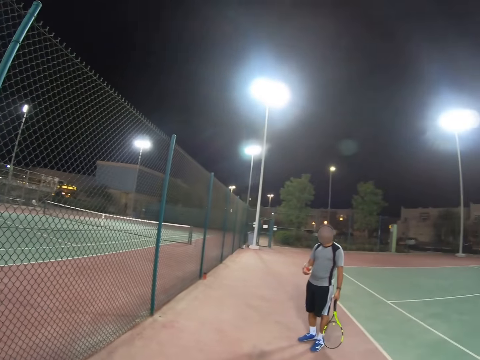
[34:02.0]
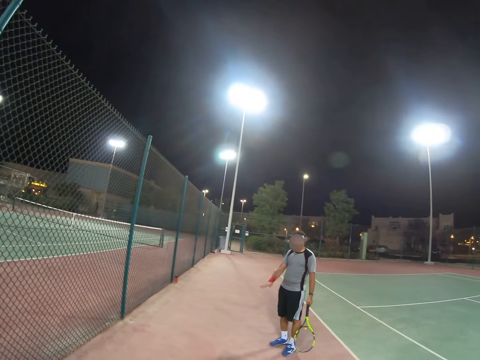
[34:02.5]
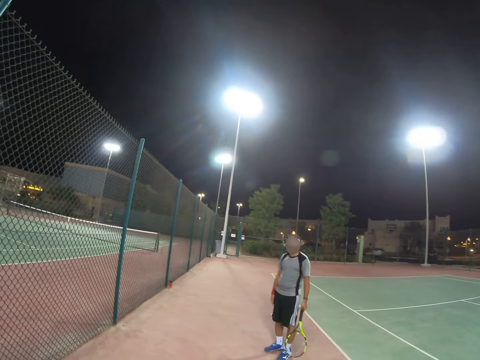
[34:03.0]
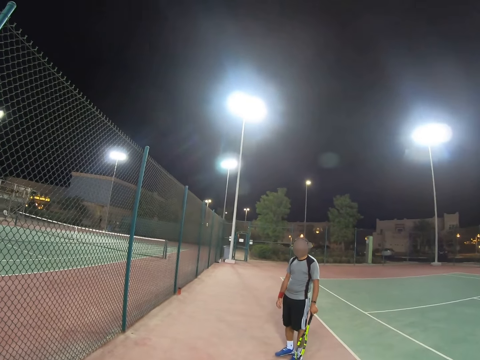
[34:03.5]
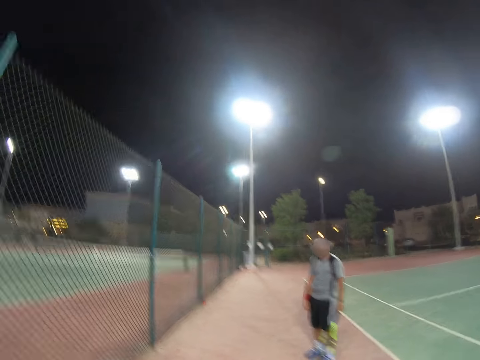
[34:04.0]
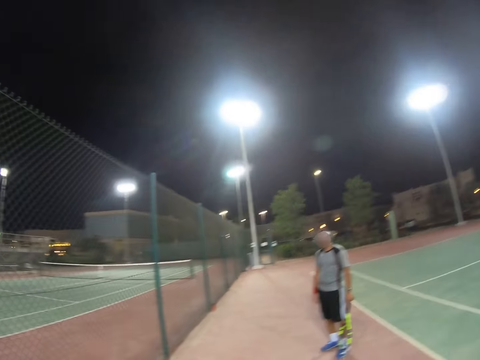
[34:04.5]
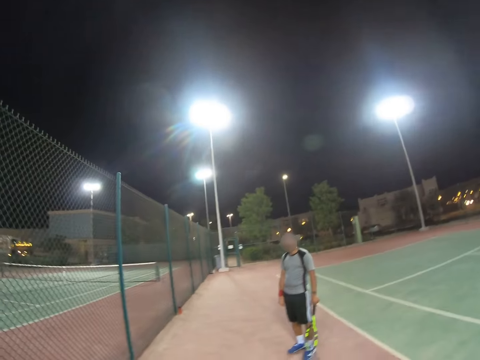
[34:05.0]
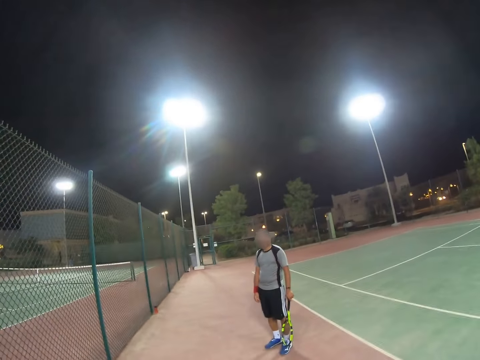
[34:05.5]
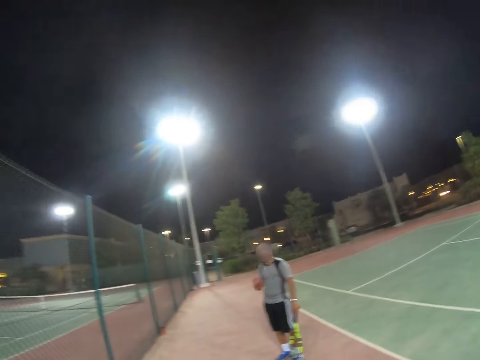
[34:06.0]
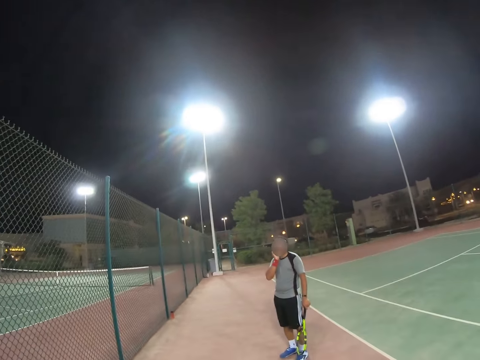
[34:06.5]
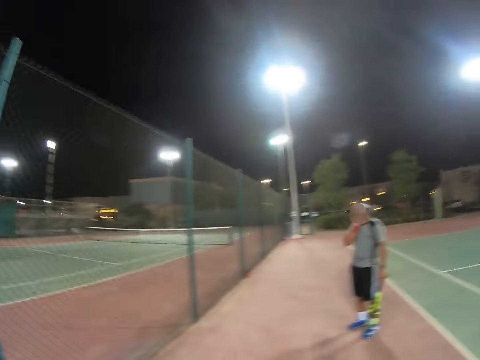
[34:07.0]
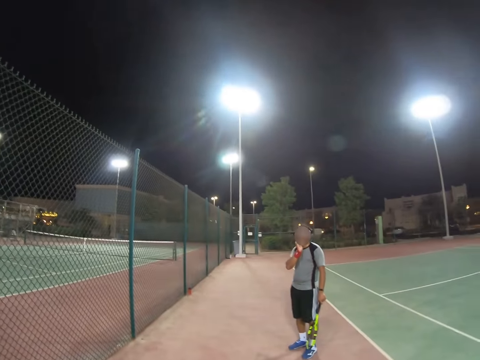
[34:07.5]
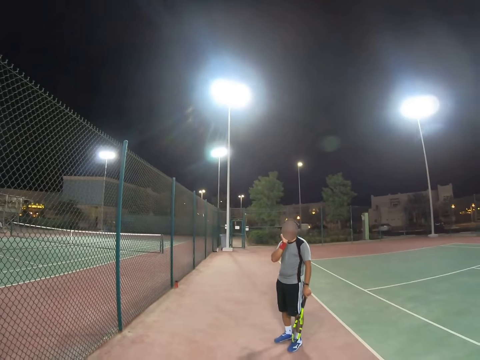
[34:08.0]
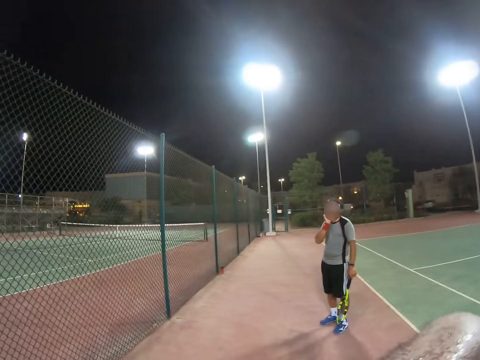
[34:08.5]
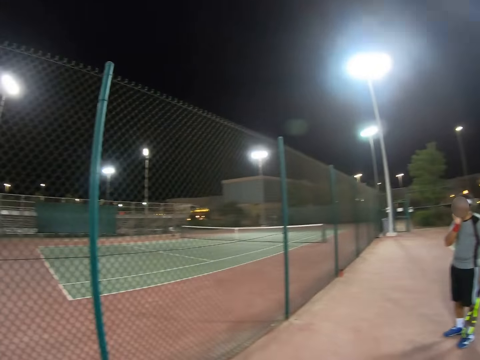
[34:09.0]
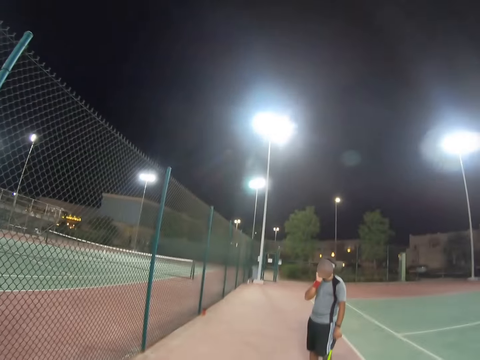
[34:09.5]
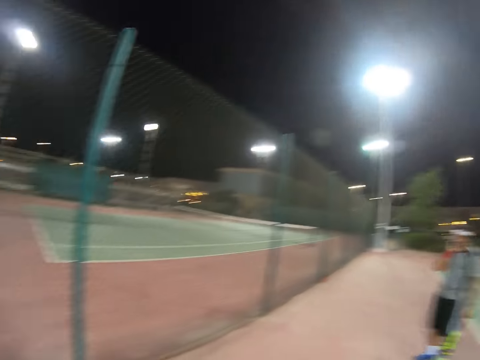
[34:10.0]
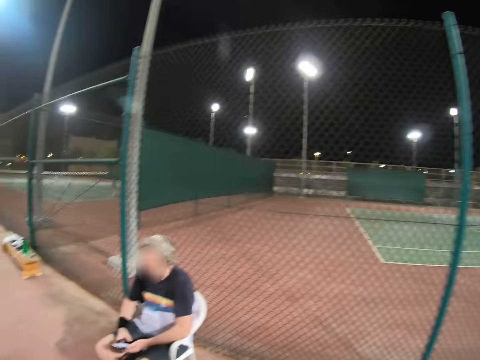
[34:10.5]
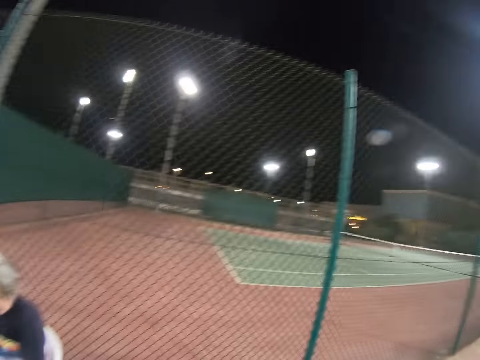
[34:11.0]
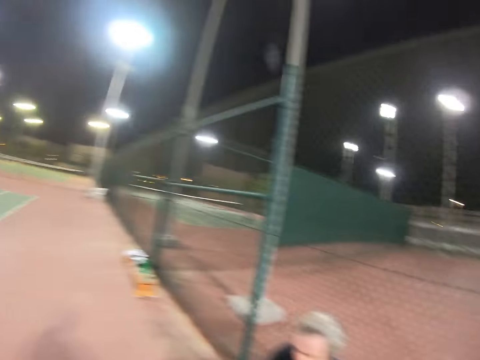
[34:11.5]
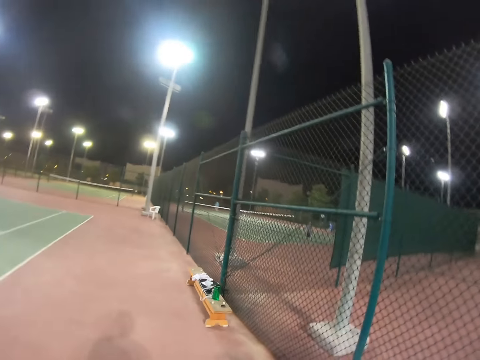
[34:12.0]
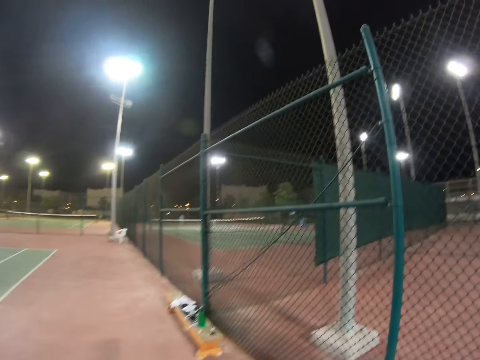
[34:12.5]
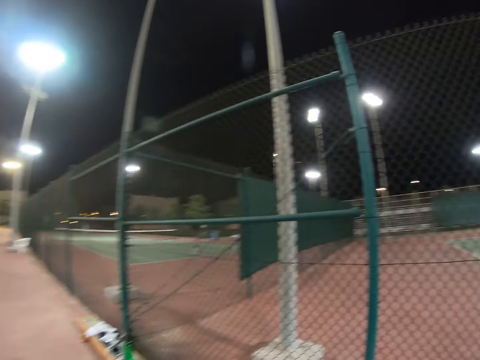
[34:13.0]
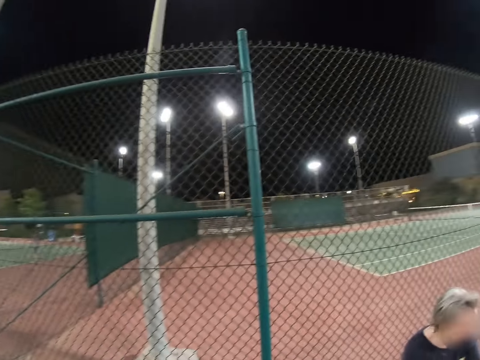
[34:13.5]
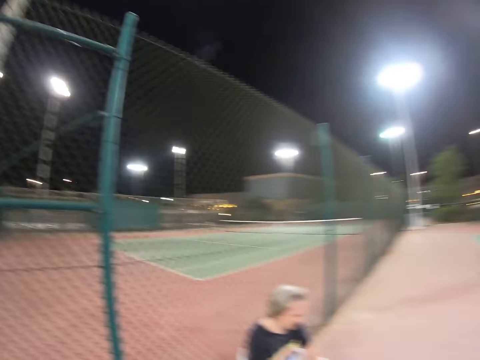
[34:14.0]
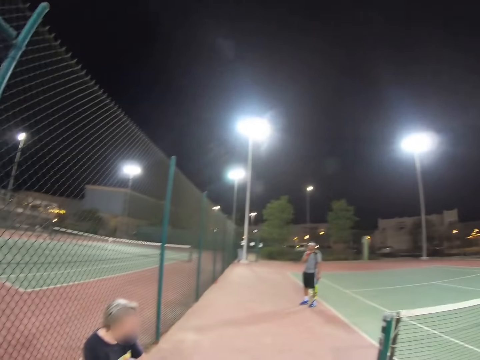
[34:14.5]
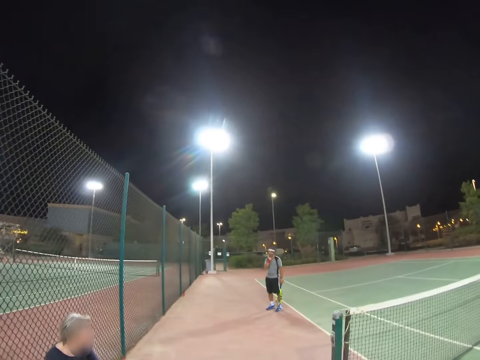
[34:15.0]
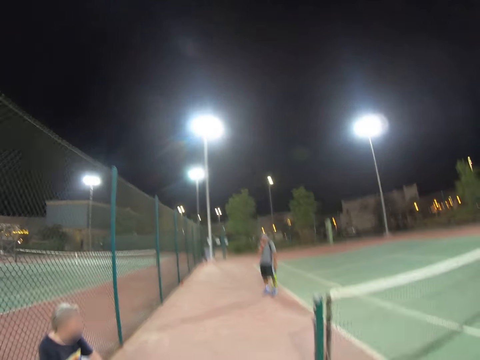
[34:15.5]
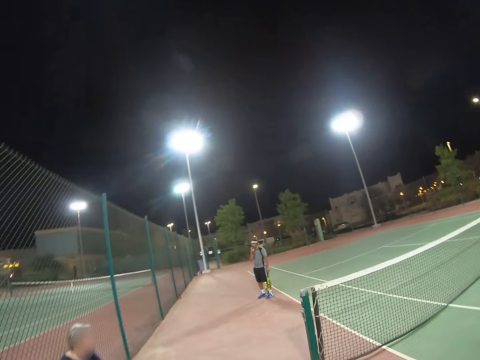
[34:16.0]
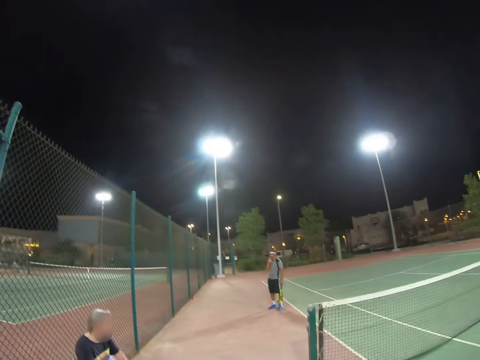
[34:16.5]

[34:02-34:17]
A man talks, moves his hands, and touches his face. Another person sits on a chair. The camera wearer walks.

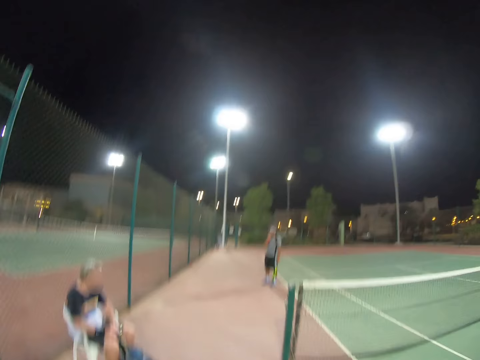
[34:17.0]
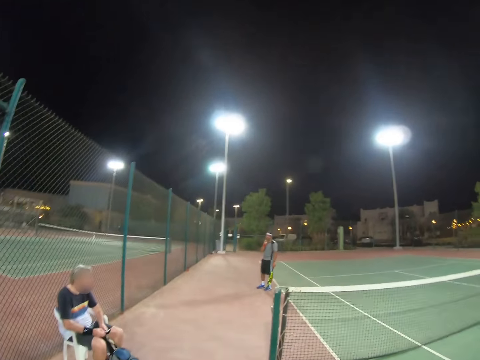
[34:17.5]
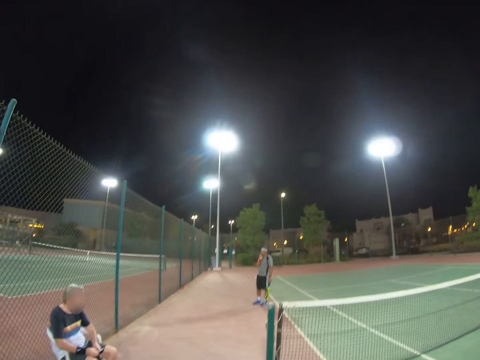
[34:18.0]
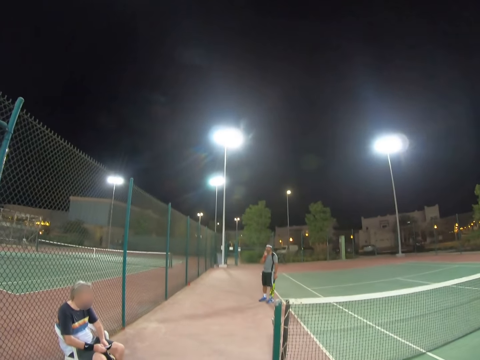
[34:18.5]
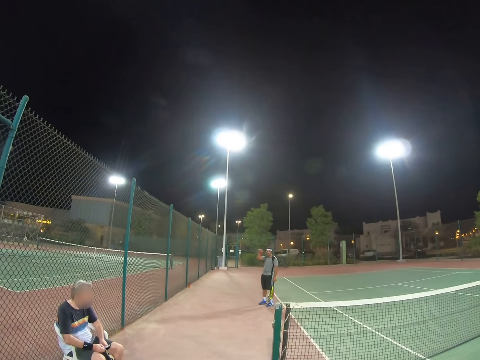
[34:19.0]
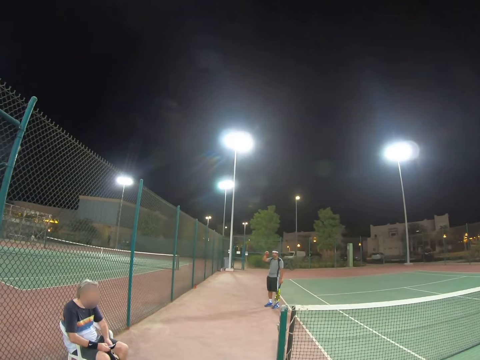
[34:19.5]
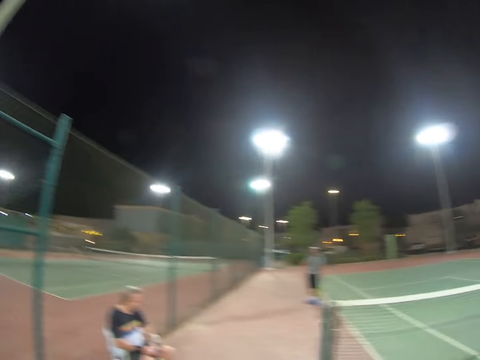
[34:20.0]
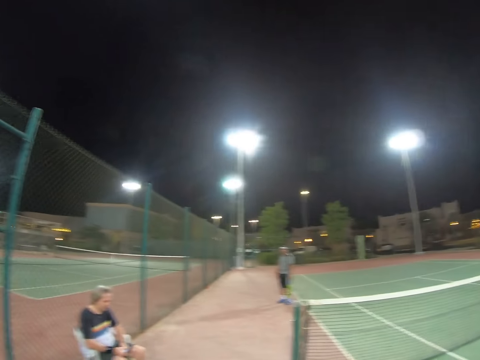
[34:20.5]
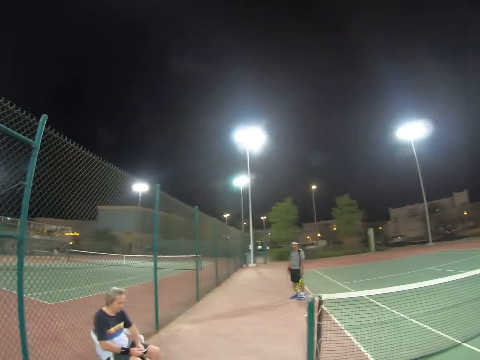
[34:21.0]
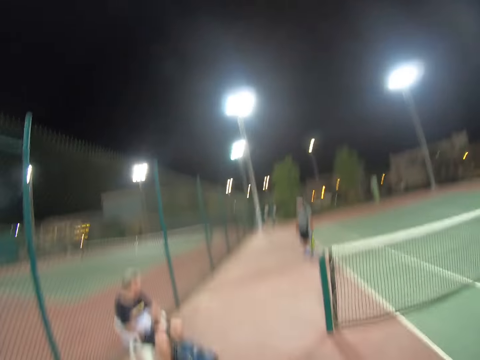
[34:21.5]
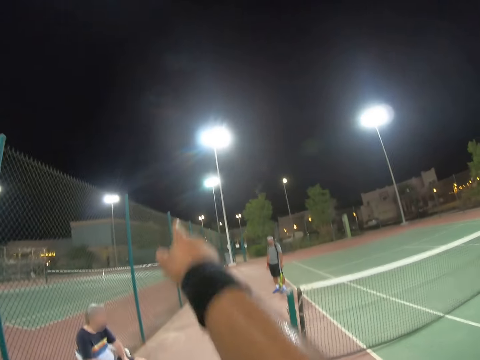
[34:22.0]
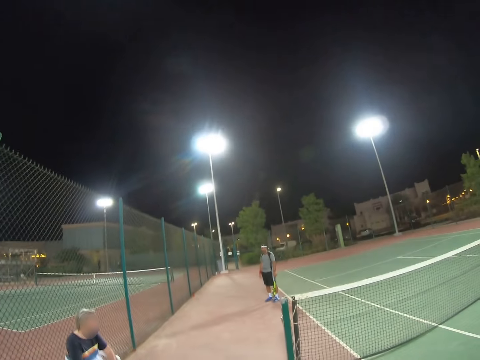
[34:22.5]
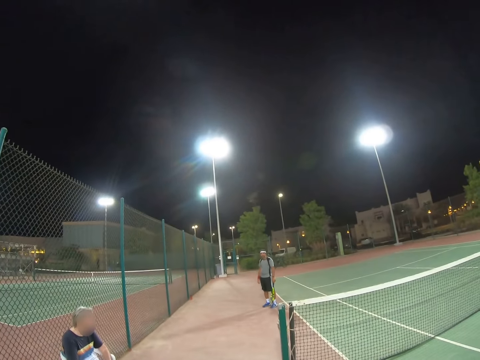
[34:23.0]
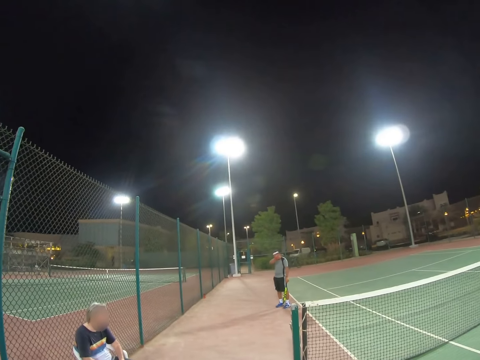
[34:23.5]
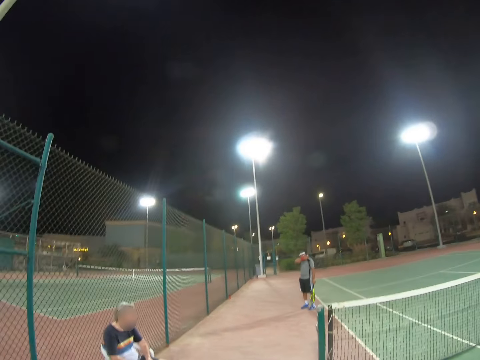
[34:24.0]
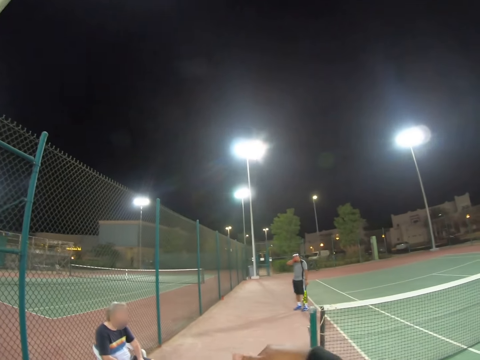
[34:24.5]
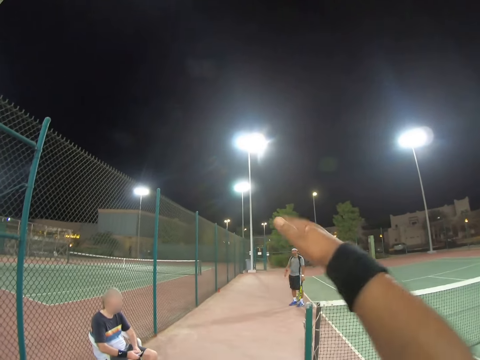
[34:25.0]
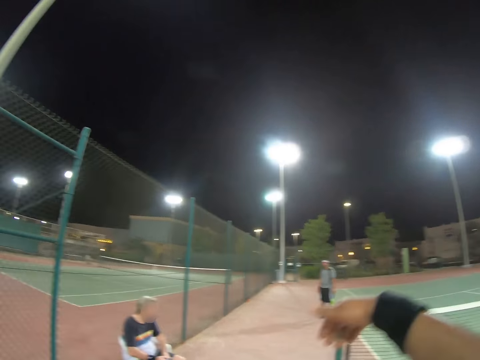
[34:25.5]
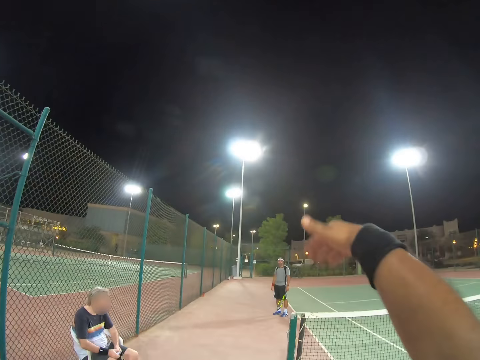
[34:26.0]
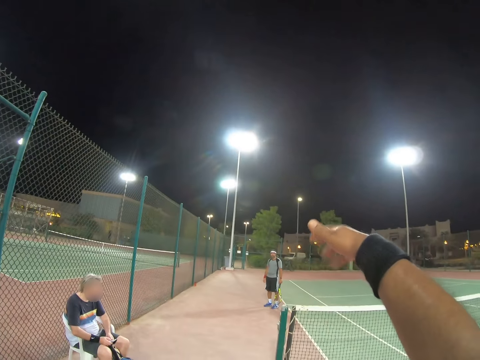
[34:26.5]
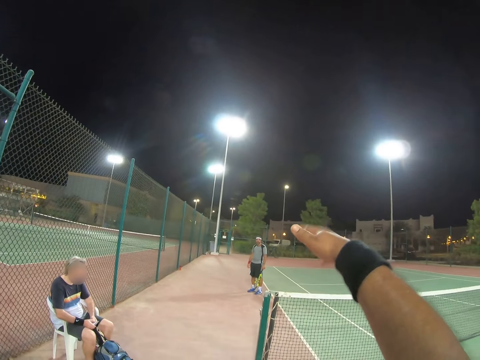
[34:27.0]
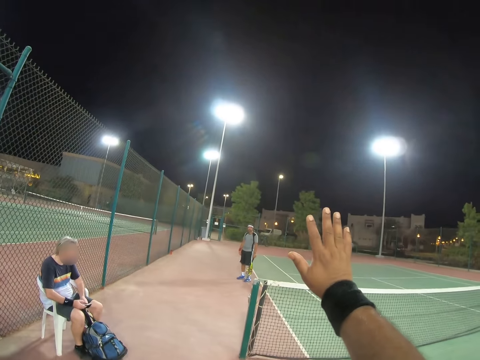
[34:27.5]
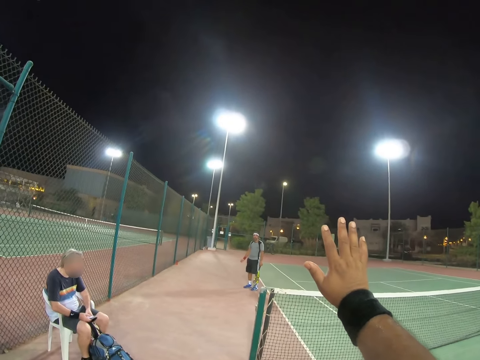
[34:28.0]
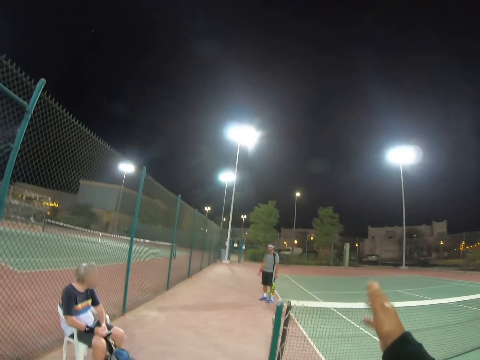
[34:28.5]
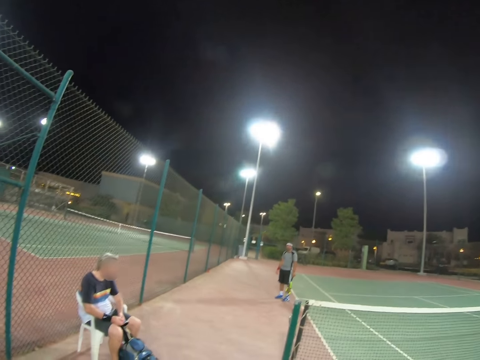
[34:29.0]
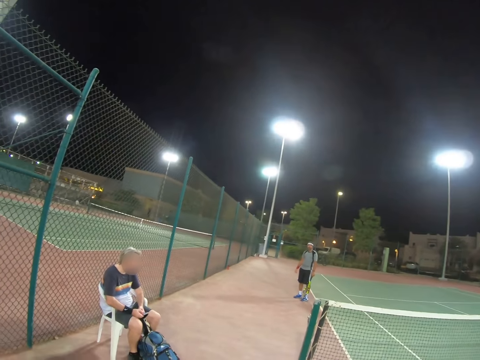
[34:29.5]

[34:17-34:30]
A man moves his hand. The man talks with another person. The man lowers his hand. The camera wearer raises his hand up. He rubs his face by the hand. He moves his hand. He raises his hand up. He raises his hand up again.
